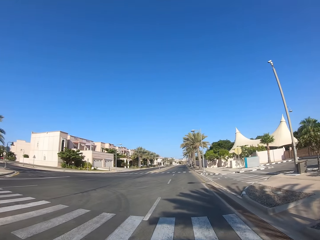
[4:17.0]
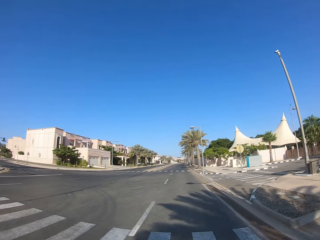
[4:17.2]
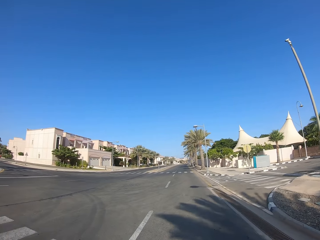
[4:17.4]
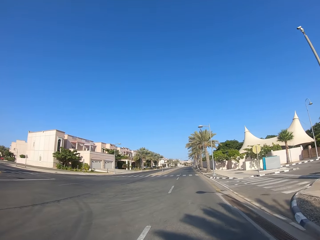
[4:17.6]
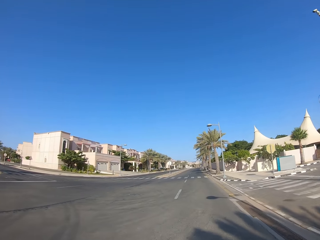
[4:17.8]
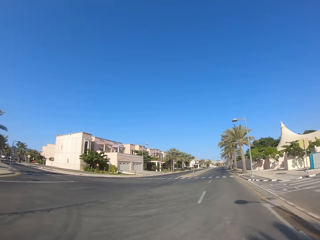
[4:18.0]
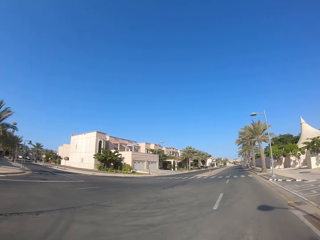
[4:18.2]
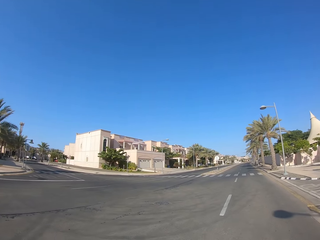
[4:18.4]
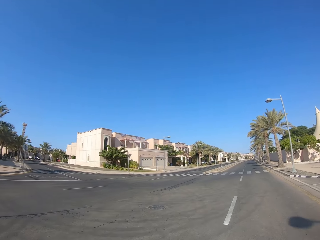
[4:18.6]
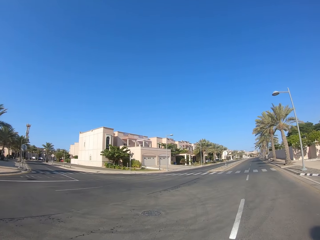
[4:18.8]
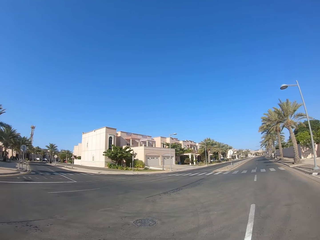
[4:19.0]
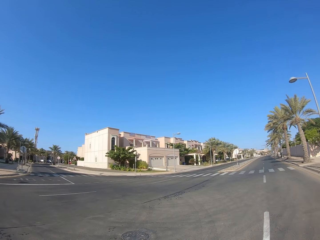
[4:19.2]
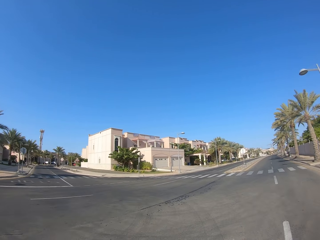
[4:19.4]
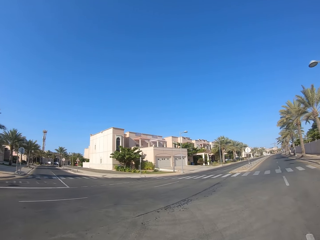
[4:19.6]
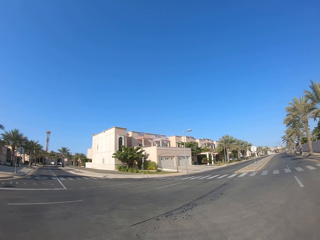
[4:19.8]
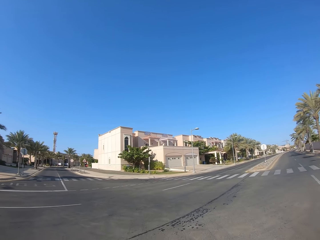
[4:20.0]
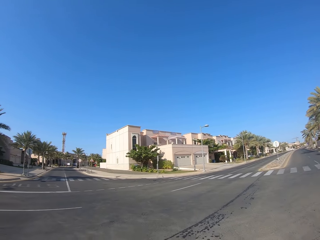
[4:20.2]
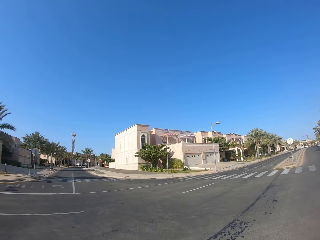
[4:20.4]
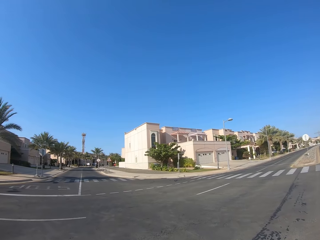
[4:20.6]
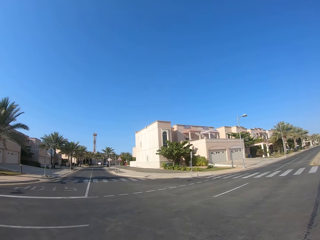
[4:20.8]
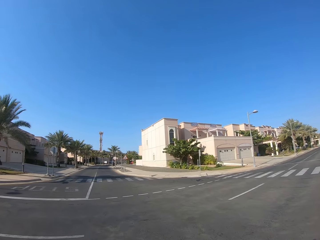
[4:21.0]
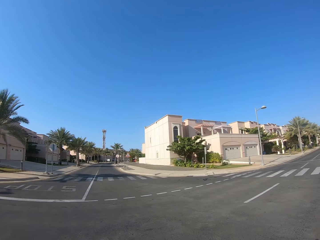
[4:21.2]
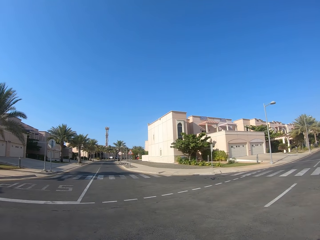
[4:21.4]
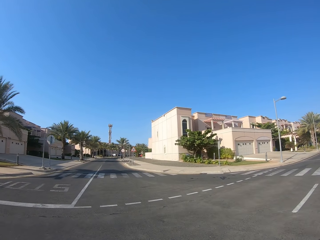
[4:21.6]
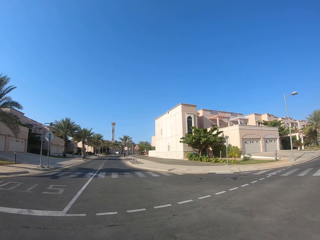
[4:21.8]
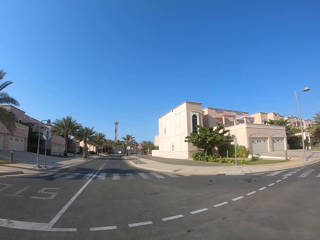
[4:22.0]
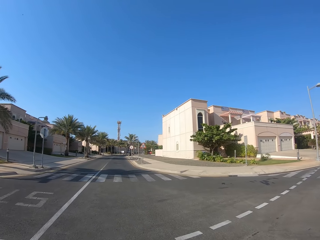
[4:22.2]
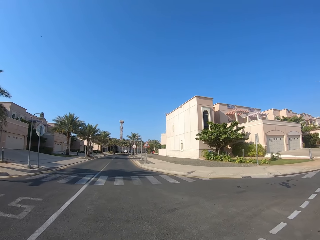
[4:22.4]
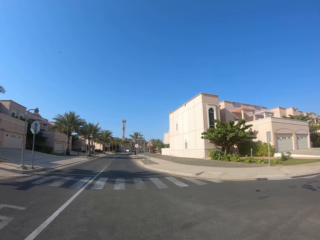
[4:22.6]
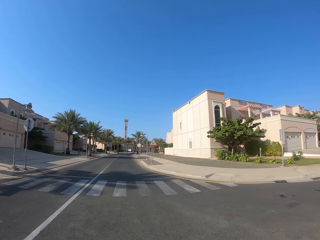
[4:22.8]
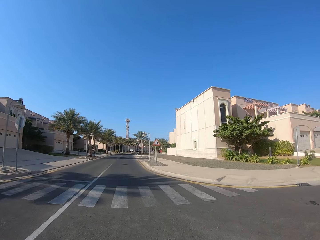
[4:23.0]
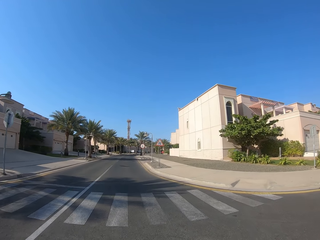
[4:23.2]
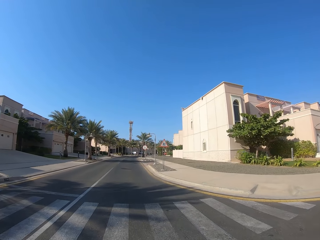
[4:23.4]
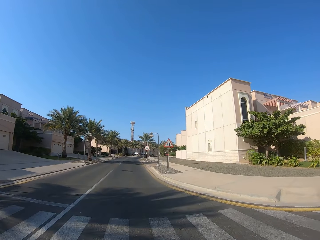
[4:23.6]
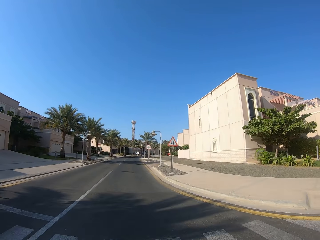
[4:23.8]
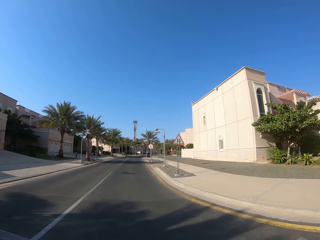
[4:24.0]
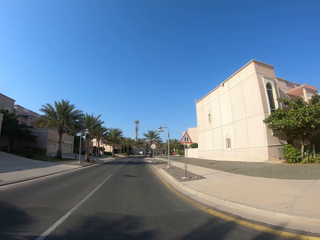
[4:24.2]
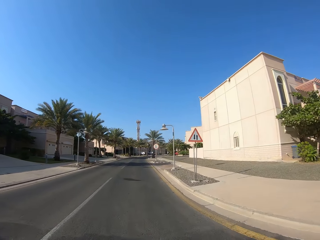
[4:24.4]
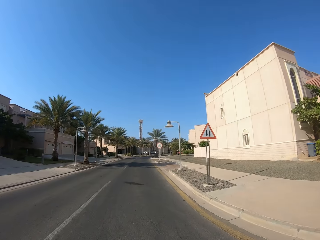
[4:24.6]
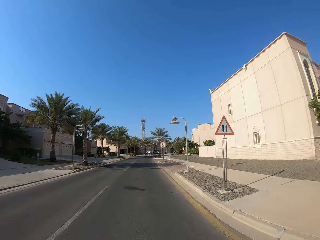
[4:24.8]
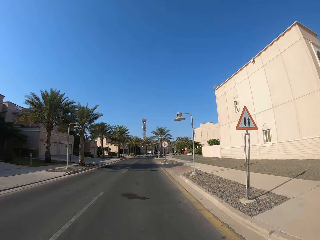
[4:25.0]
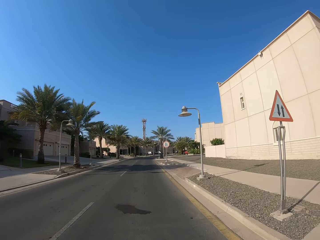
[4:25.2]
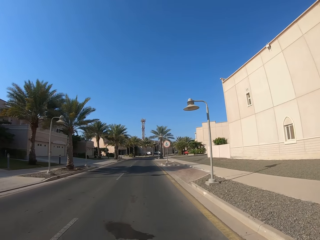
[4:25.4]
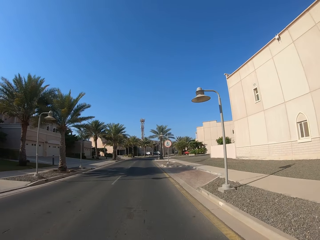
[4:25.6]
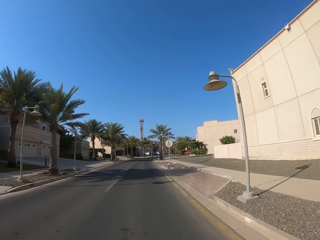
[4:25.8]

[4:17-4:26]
The camera wearer drives something on the road. They look around the road. They turn to the right.

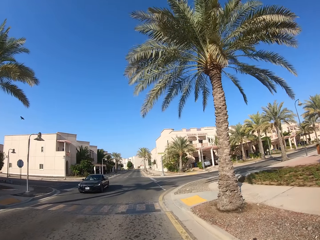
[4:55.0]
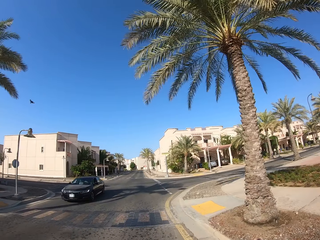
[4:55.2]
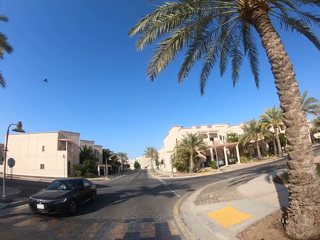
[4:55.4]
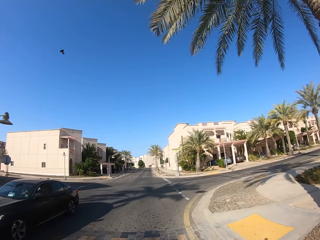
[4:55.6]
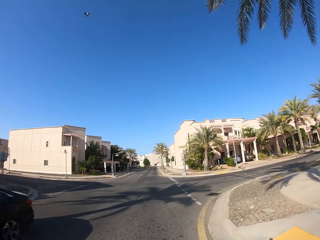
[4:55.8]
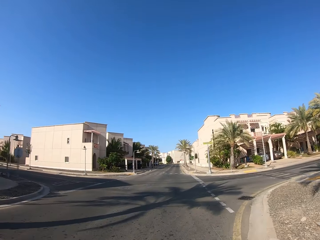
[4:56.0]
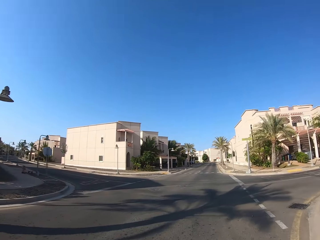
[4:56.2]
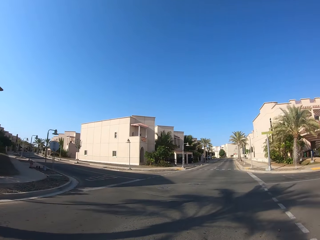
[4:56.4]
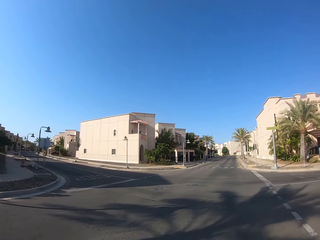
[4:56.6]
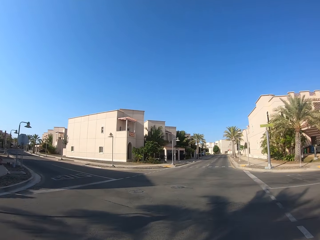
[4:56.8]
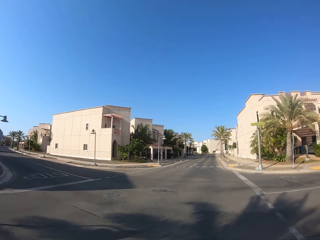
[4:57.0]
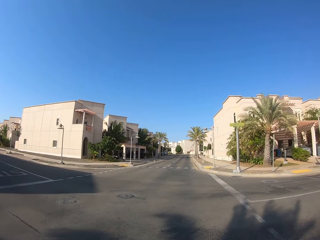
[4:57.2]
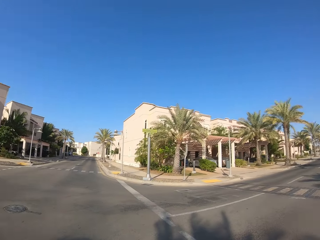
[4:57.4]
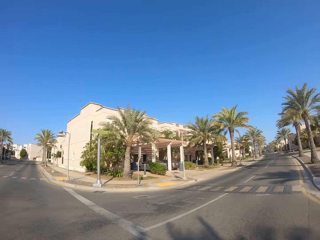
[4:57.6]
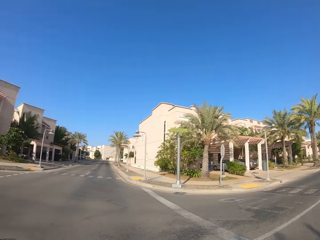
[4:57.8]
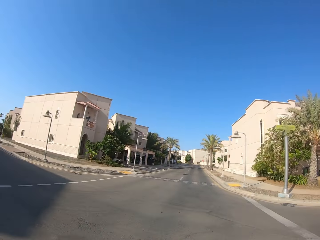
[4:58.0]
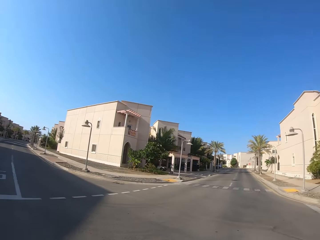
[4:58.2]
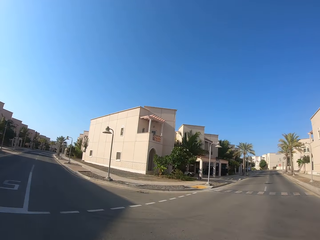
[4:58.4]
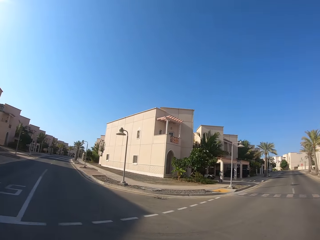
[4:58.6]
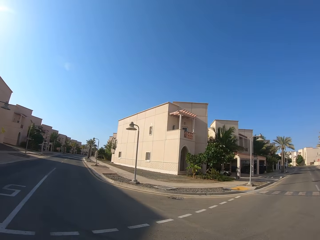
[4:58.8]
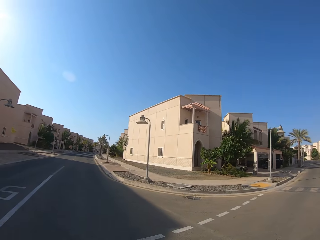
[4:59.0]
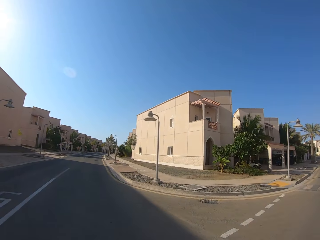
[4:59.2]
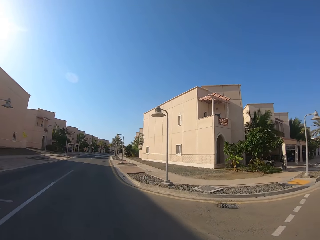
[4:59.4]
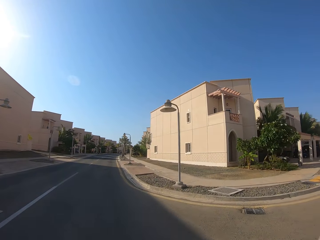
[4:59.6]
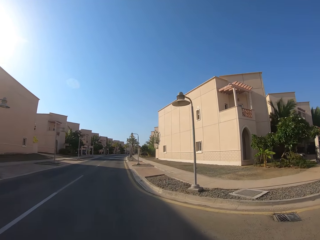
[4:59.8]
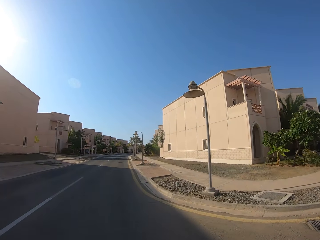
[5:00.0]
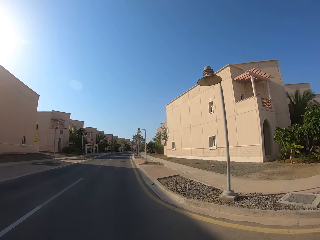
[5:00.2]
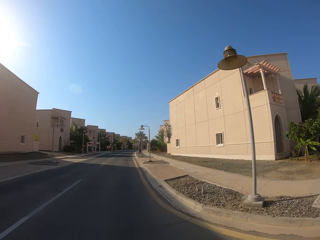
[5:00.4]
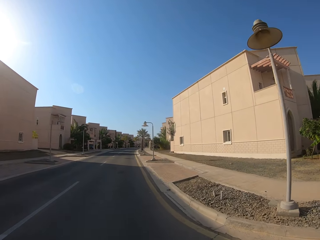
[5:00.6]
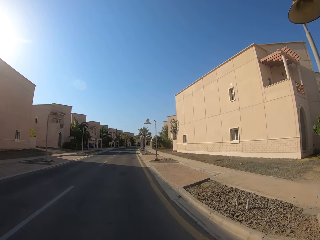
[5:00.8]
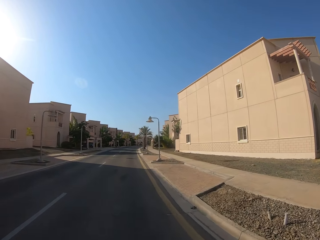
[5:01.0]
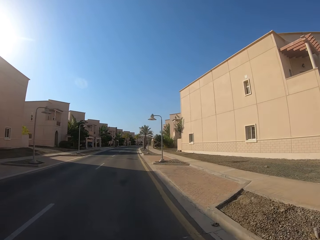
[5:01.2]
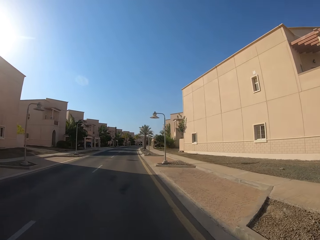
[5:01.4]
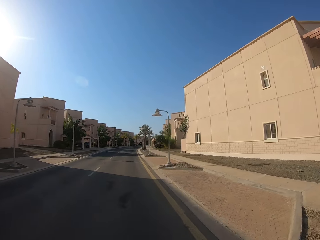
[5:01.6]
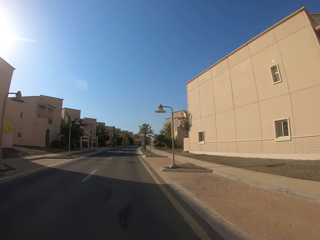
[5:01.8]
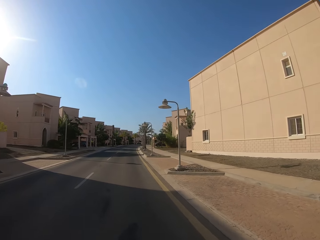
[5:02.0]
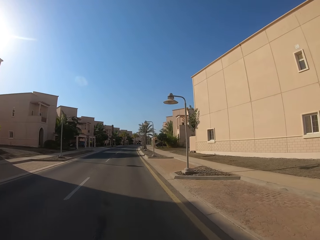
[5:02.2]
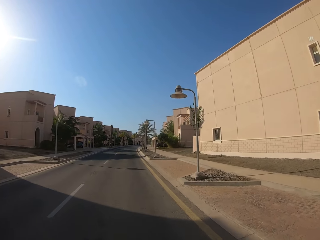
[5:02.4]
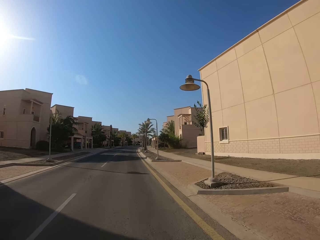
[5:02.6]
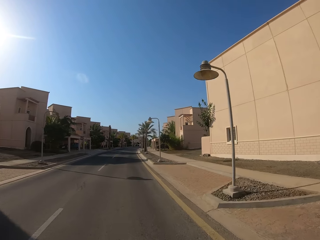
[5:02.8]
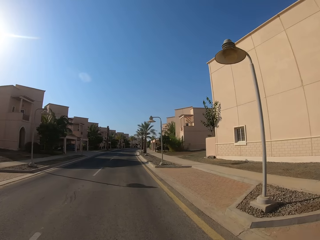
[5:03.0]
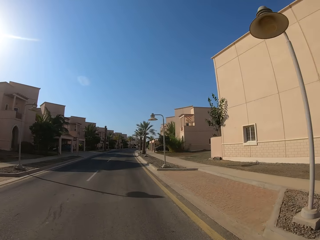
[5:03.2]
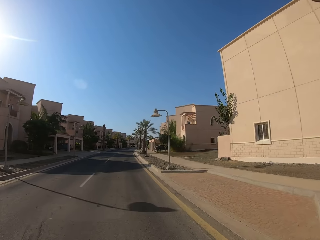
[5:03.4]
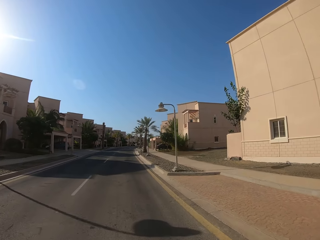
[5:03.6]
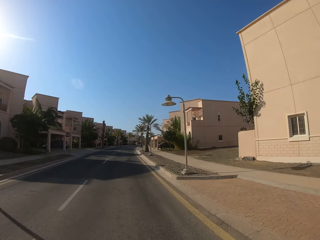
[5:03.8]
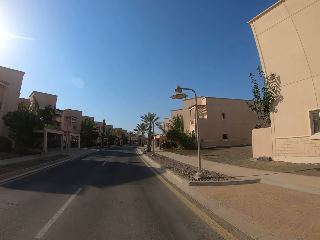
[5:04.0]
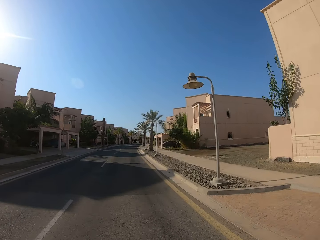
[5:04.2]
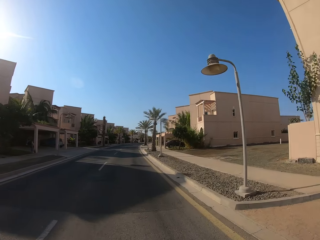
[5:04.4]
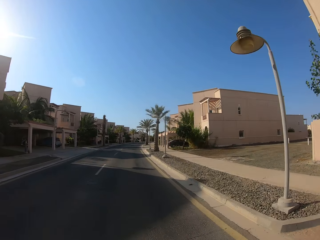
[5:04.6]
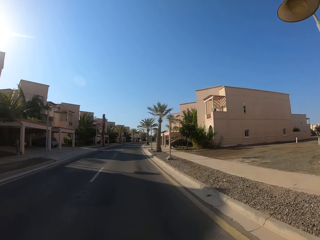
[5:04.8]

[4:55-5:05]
The camera wearer looks around the road. They ride something on the road.

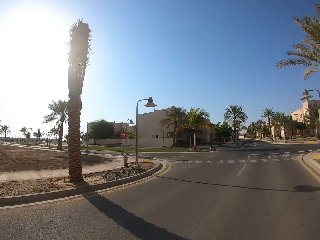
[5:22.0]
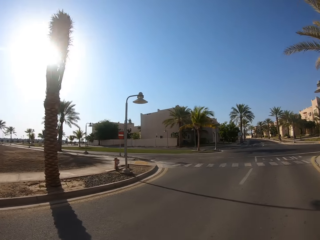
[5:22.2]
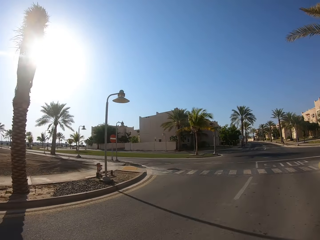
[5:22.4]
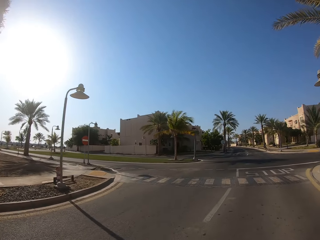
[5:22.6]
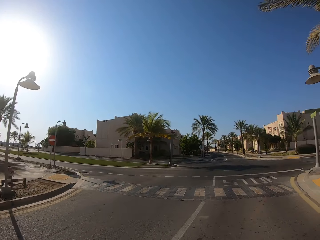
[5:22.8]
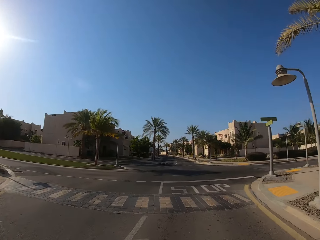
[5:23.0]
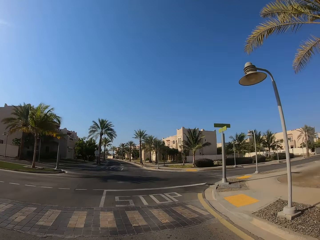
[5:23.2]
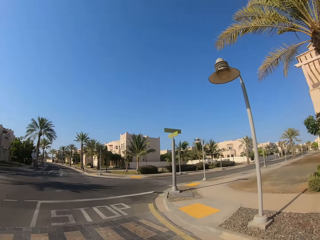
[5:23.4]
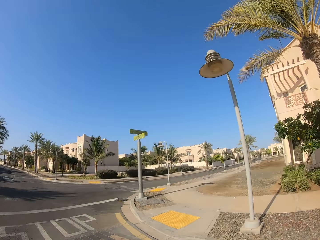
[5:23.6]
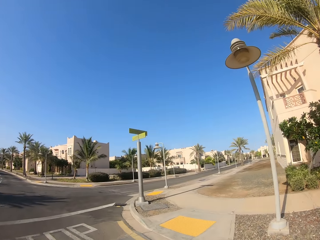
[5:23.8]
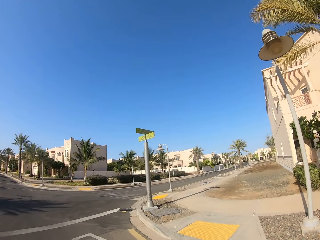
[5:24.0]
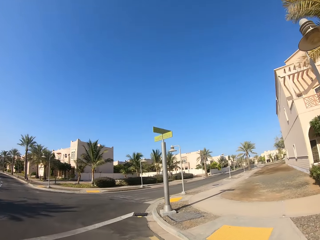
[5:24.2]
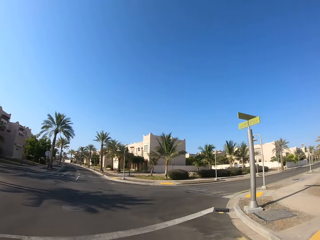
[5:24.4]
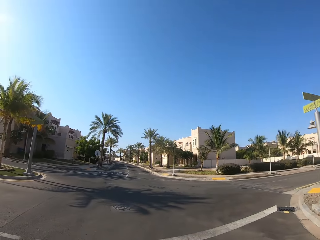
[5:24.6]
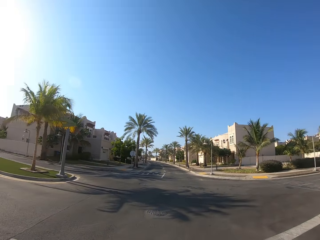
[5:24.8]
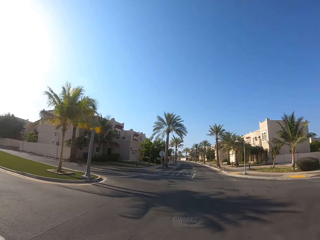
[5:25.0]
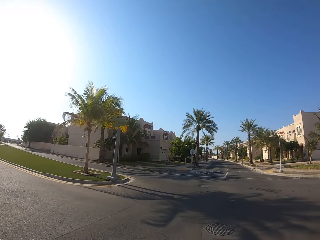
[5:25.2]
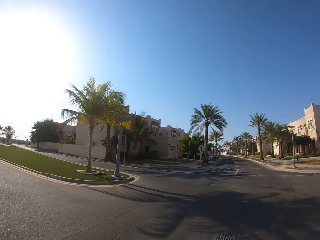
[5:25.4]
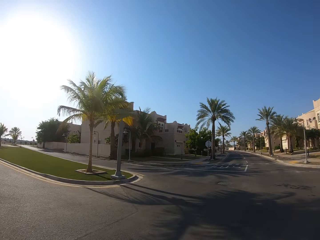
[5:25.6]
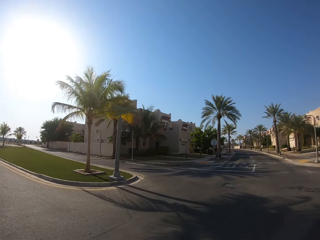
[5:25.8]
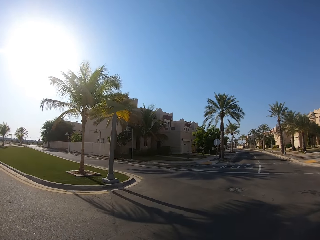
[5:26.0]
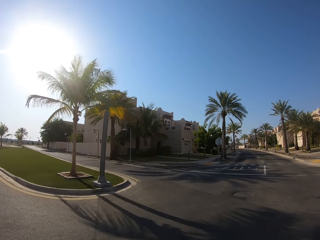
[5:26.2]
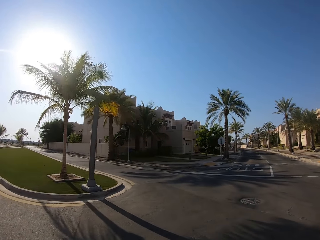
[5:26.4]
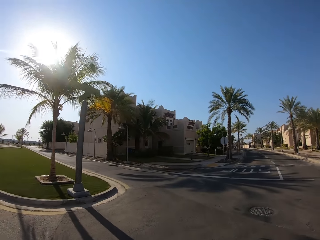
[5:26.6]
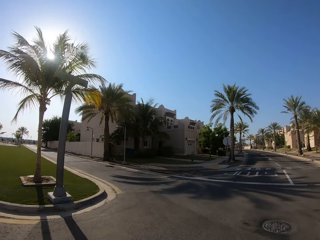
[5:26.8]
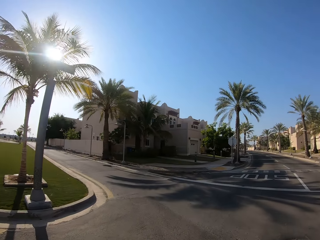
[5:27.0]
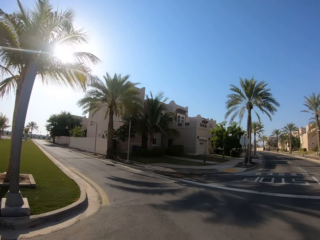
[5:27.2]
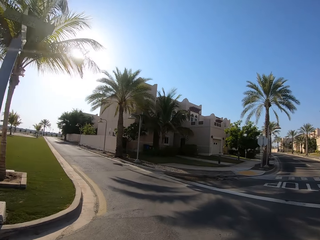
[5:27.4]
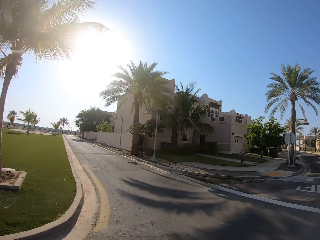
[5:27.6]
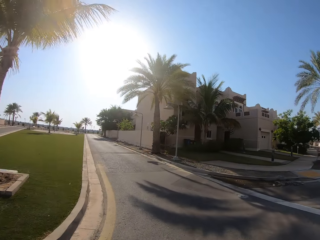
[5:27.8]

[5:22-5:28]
The camera wearer looks around. They turn to the right.
